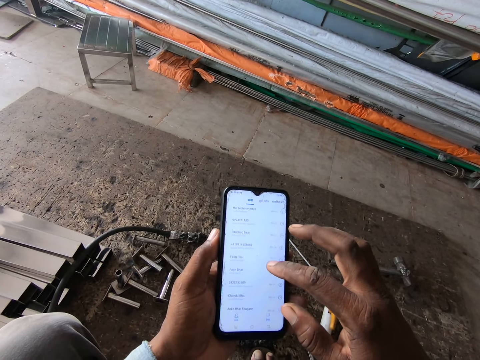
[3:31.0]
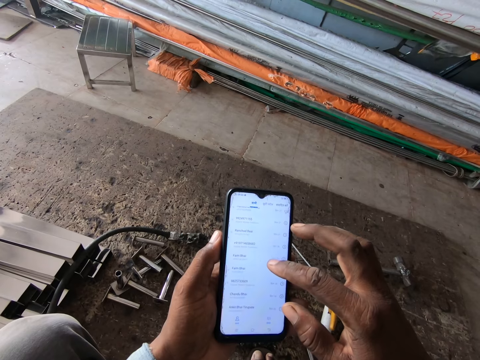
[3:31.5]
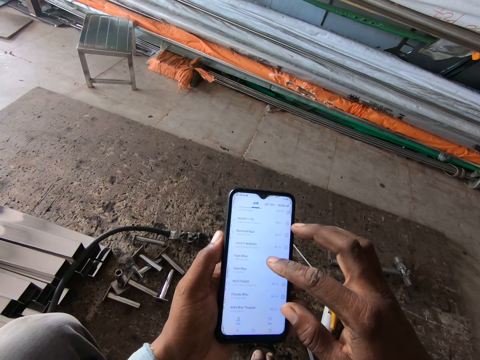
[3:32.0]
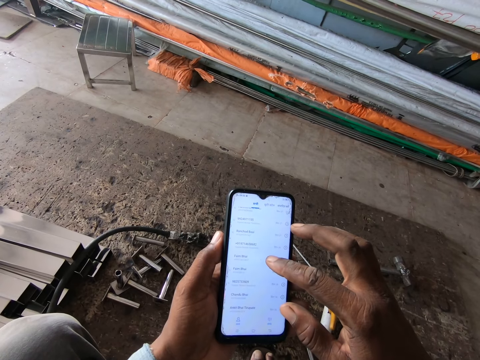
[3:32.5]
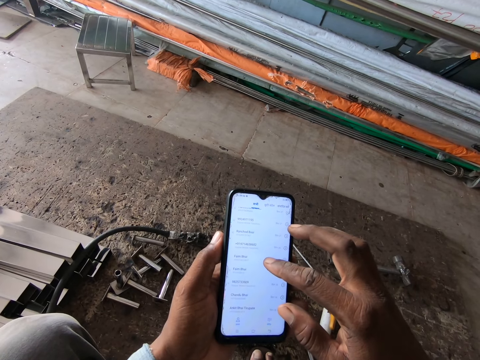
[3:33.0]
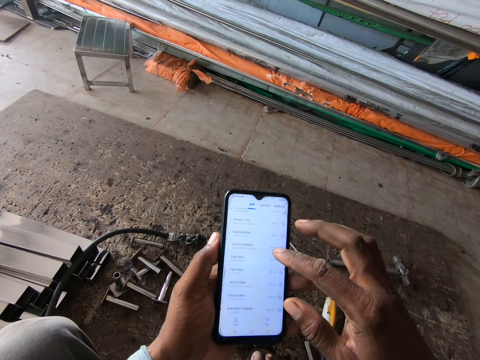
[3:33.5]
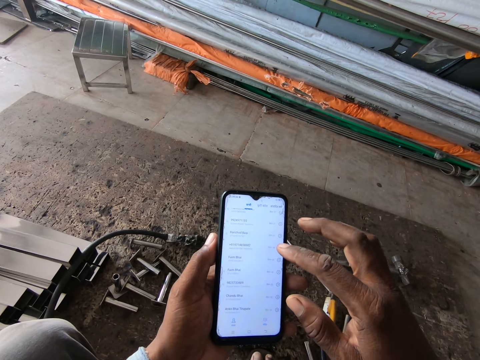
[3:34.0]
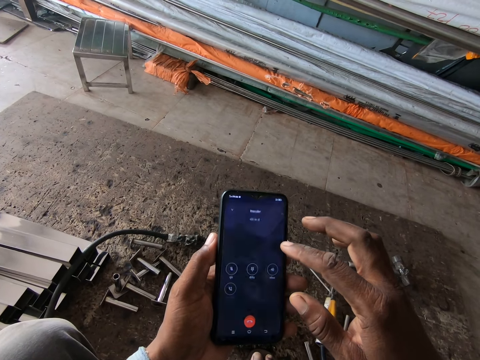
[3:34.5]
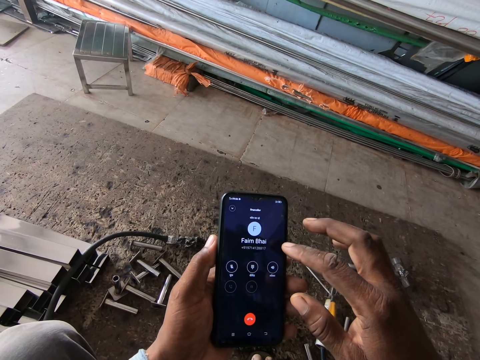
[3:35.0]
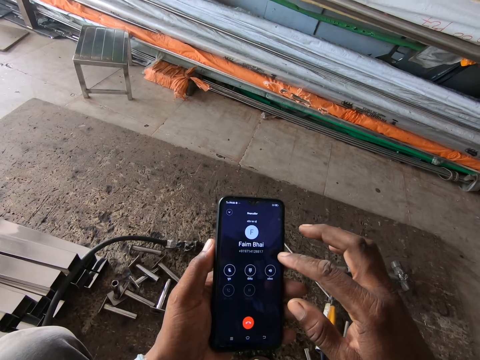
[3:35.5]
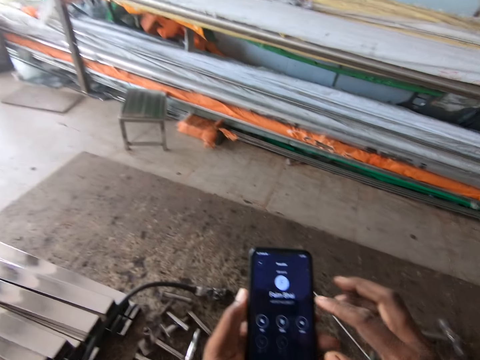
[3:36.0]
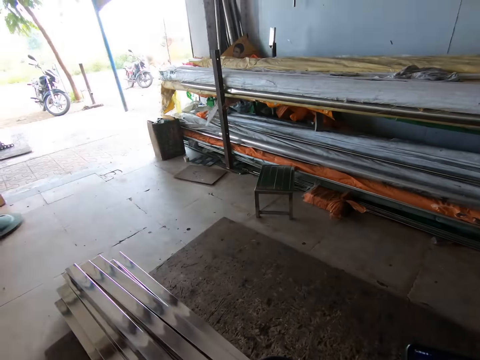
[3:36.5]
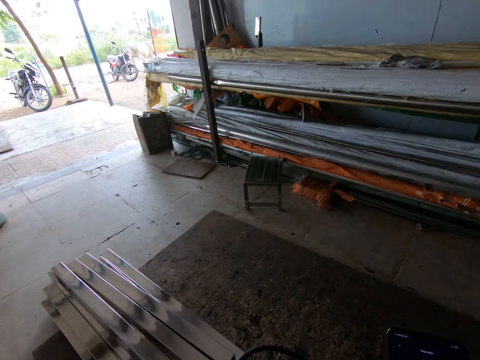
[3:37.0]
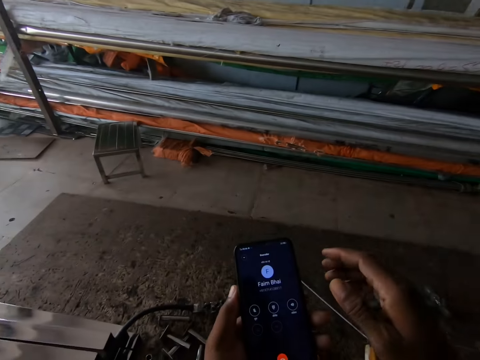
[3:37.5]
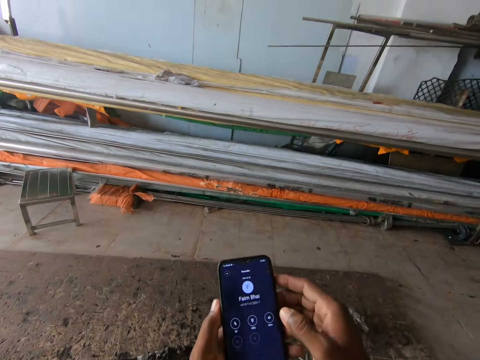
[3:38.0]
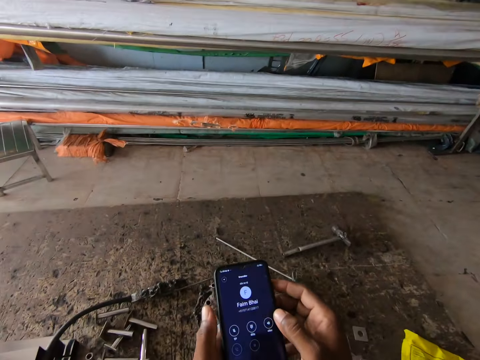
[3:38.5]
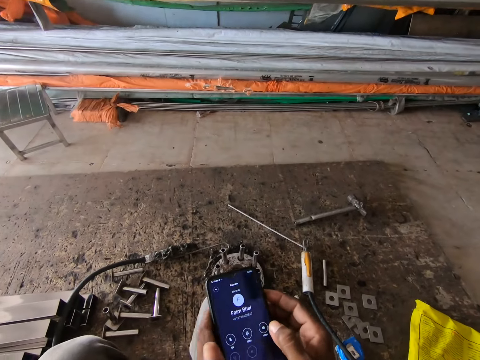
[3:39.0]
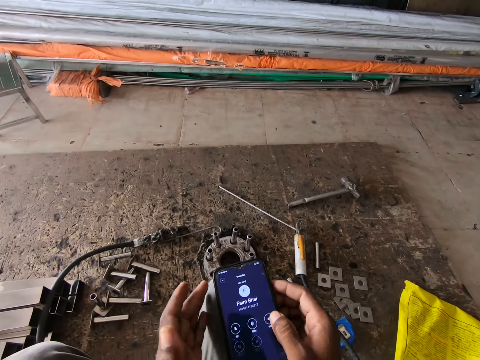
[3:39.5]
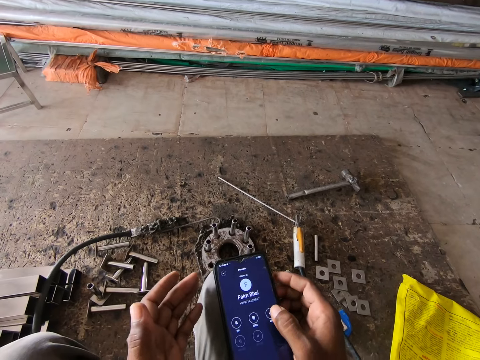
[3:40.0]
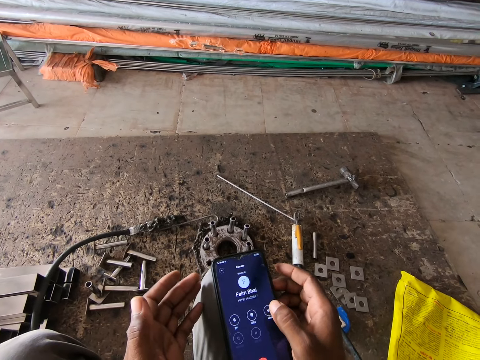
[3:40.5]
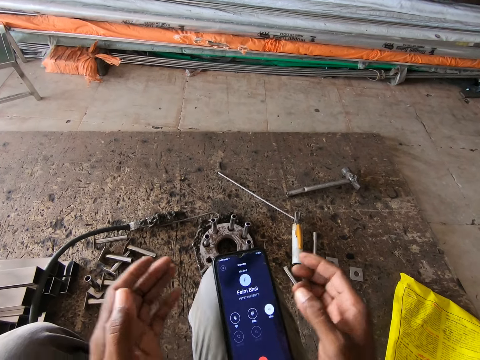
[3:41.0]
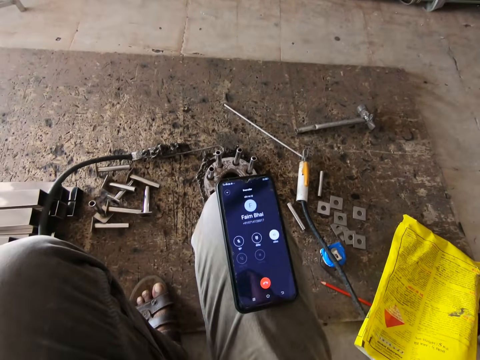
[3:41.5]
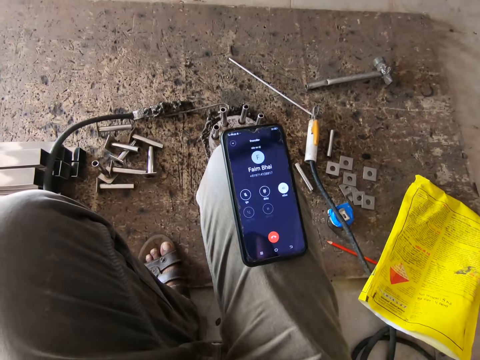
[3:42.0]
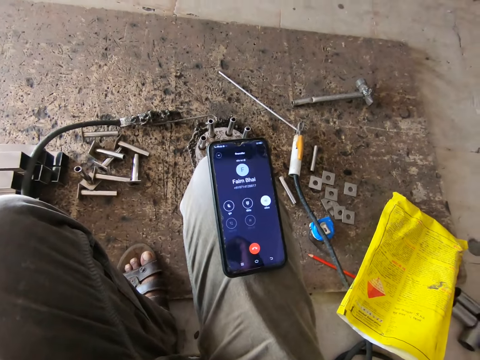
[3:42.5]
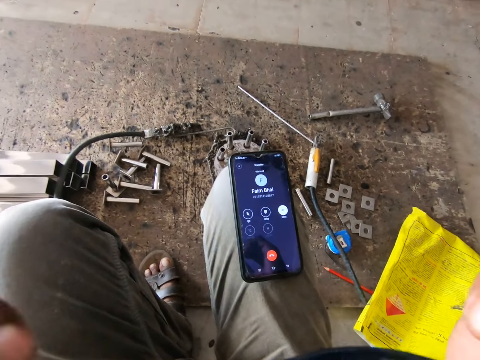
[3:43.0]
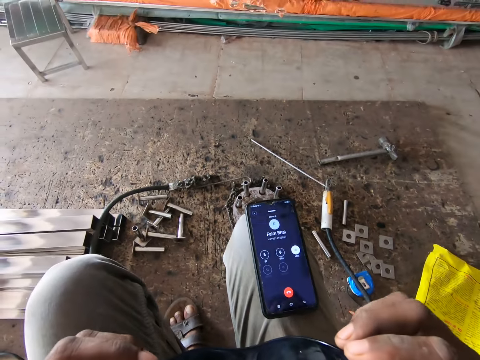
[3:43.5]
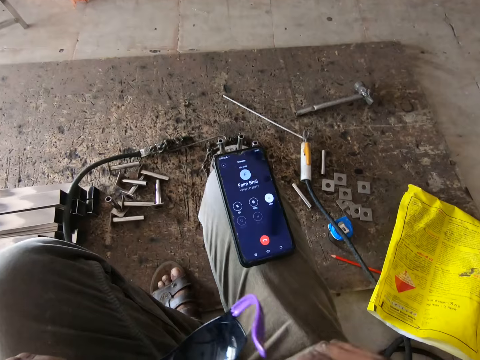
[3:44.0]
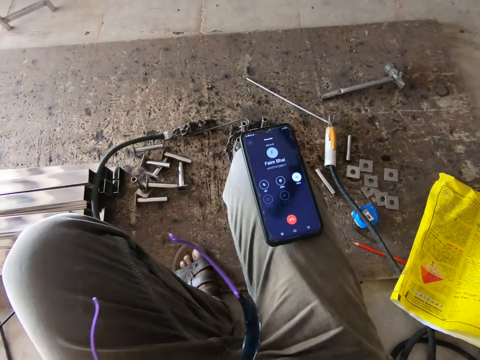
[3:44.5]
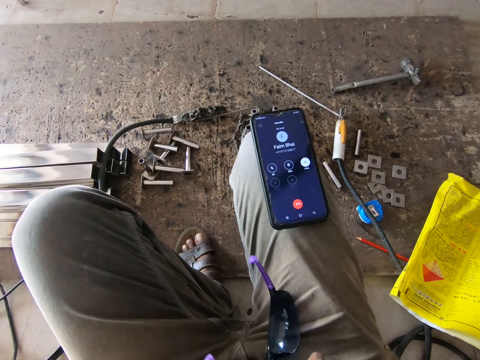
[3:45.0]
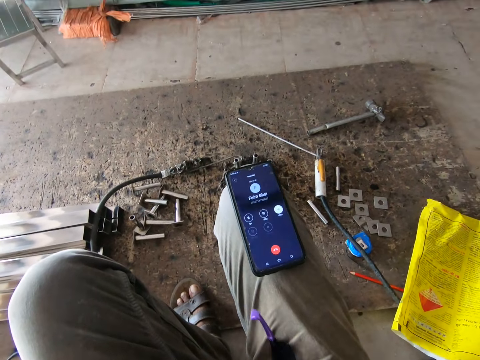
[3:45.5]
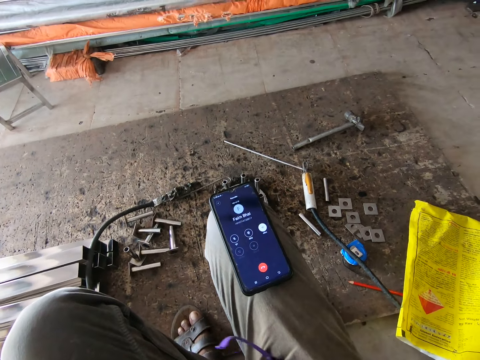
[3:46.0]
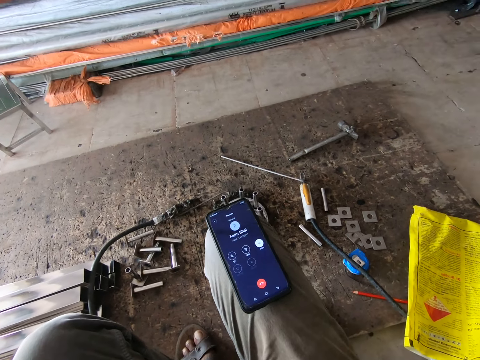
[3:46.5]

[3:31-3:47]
The camera wearer presses the phone. He looks around. He places the phone on his right lap with both hands. He looks at the phone. He raises his hands. He presses the phone. He holds the pair of welding goggles with both hands. He holds the pair of welding goggles with his left hand. He removes the glasses.

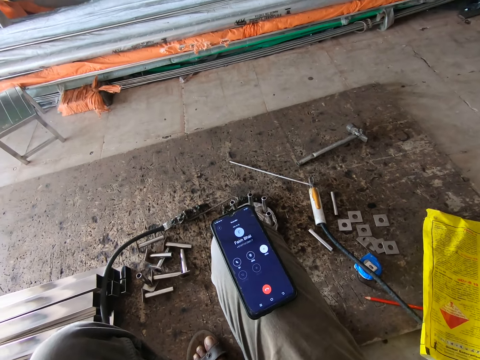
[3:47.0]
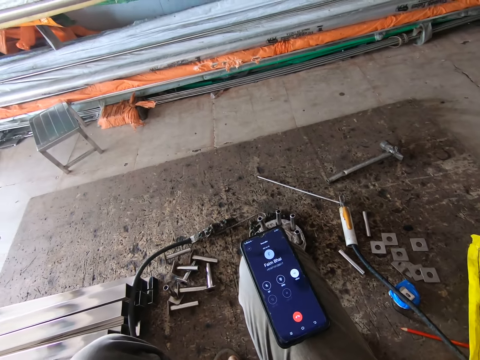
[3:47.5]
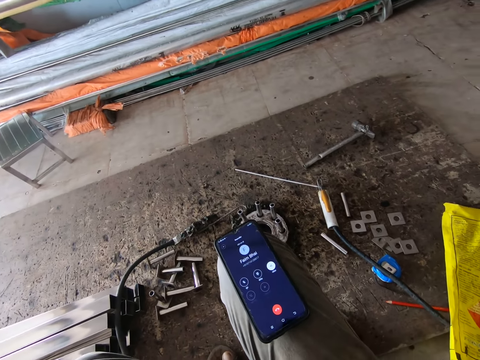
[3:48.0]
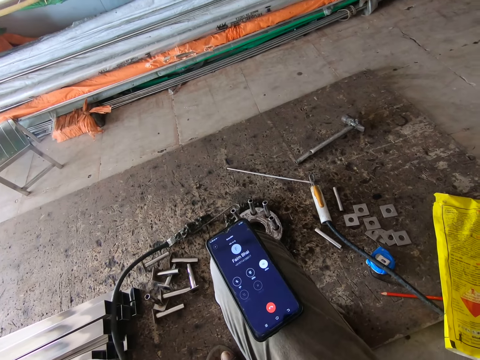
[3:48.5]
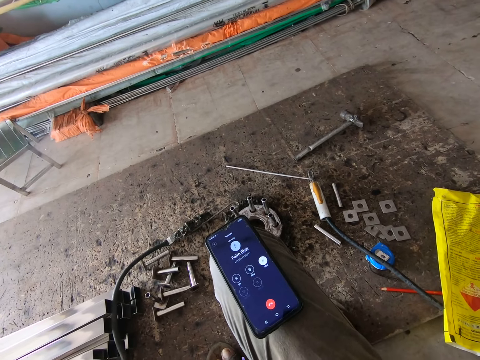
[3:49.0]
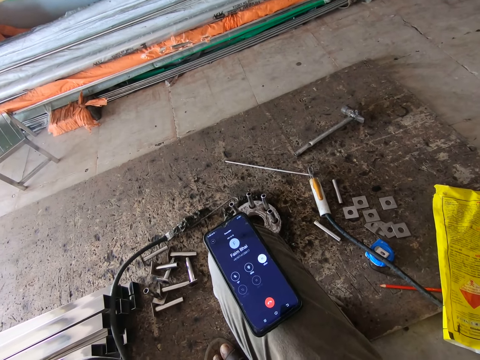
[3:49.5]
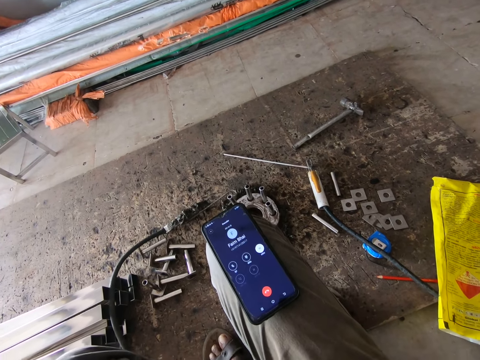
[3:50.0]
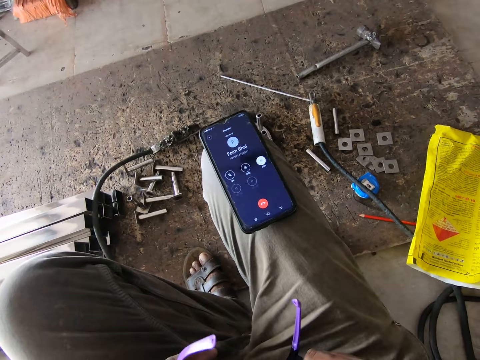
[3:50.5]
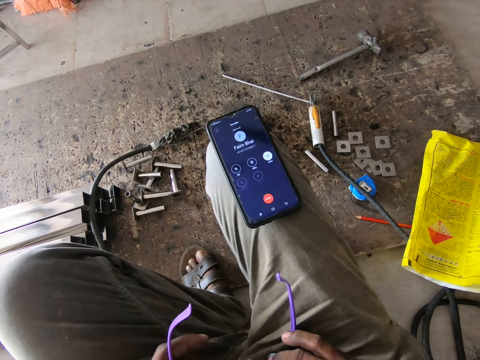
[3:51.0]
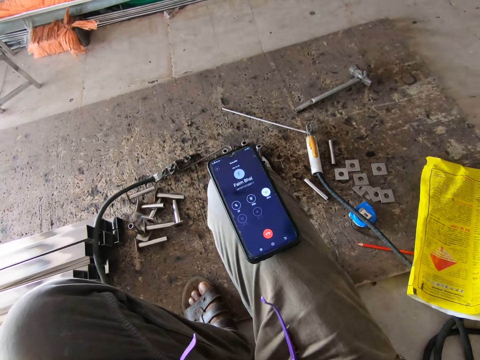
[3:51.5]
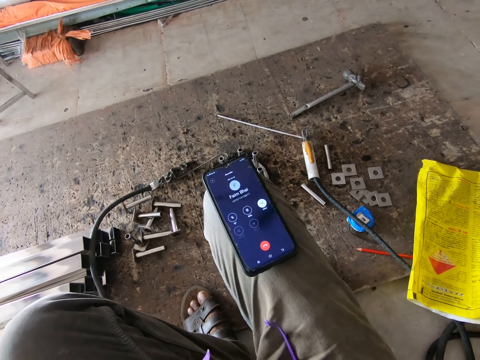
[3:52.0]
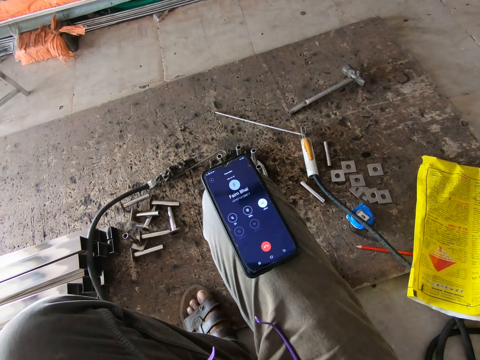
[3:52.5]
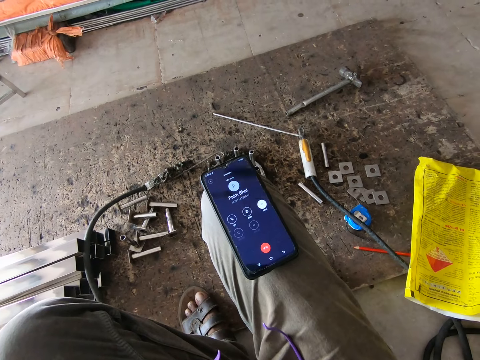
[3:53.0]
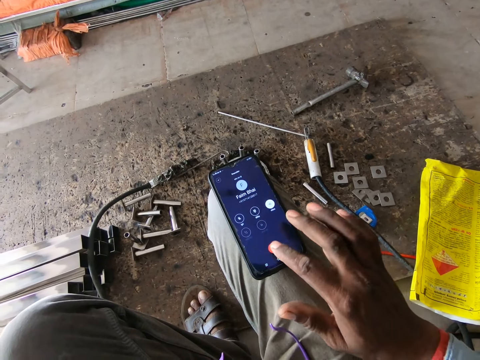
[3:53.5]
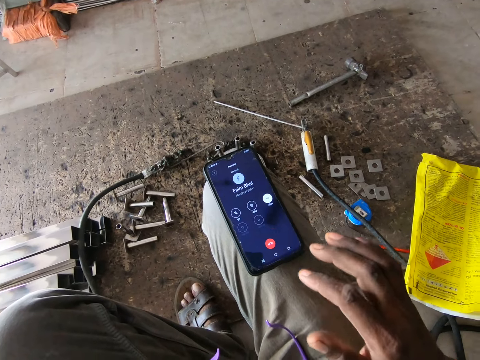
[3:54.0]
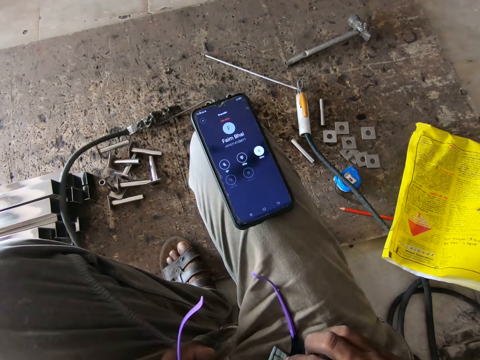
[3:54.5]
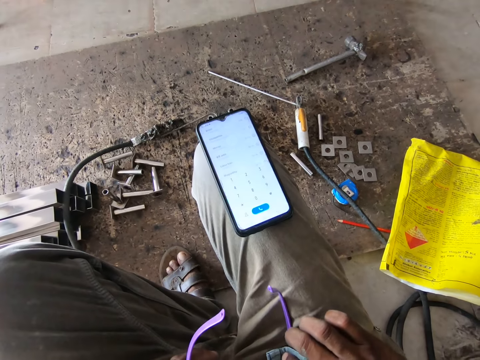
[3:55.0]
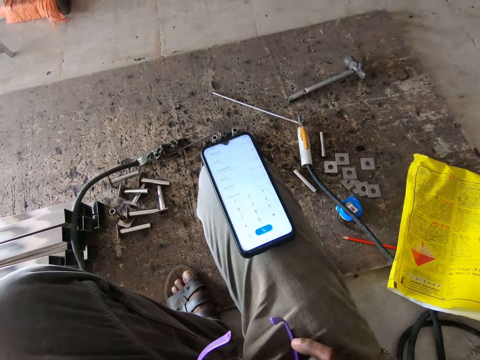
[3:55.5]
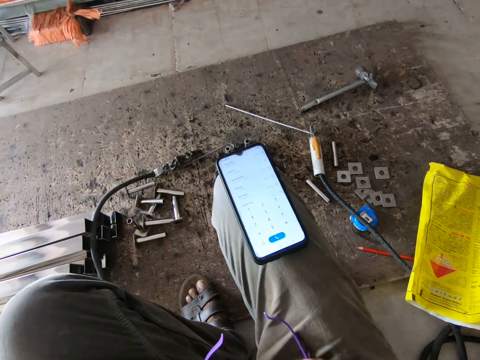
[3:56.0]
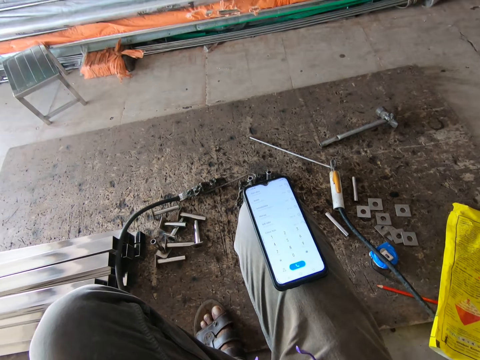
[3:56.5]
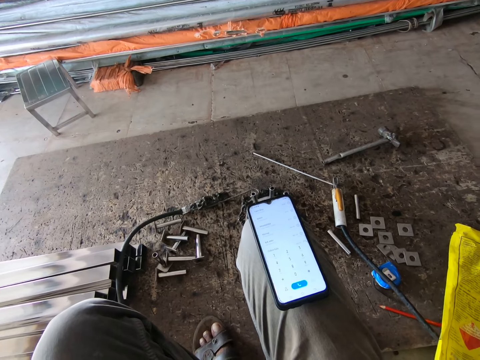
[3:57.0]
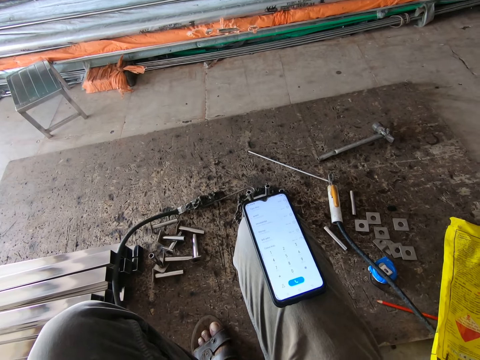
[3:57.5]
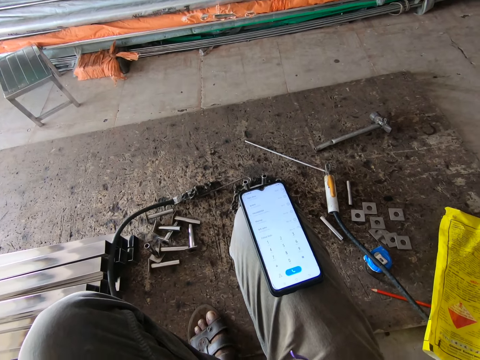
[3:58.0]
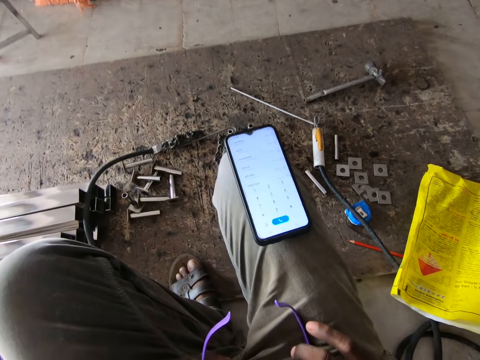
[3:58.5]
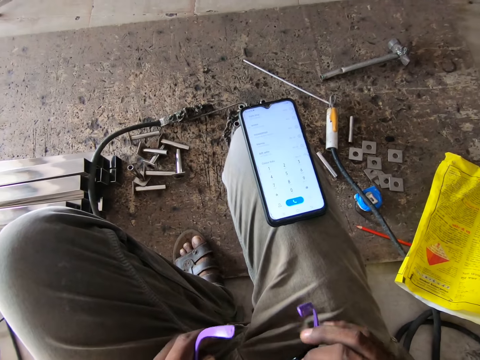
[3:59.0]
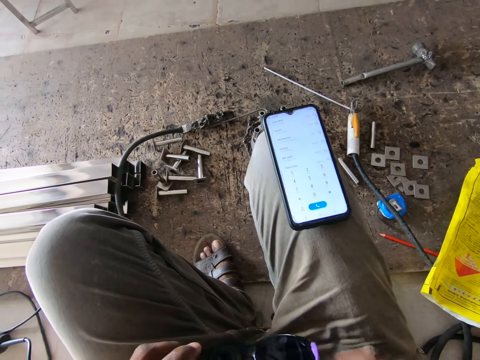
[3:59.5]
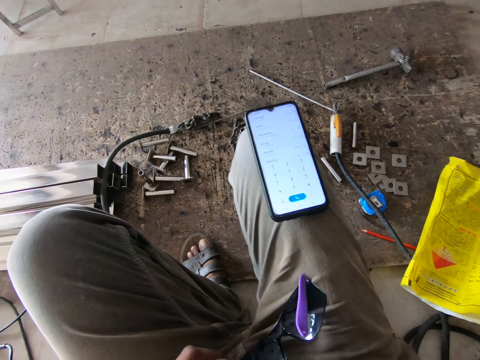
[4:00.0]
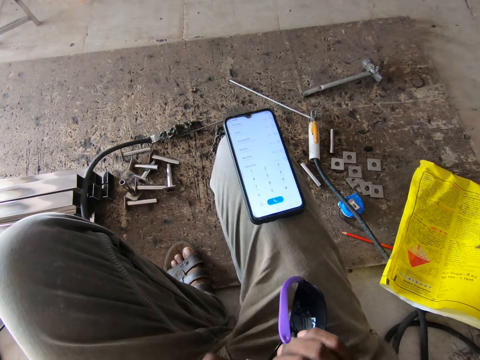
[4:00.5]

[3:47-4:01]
The camera wearer looks at the phone. He operates the phone with his right hand. He presses the phone. He wipes the pair of welding goggles in his left hand with the fabric in his right hand.
